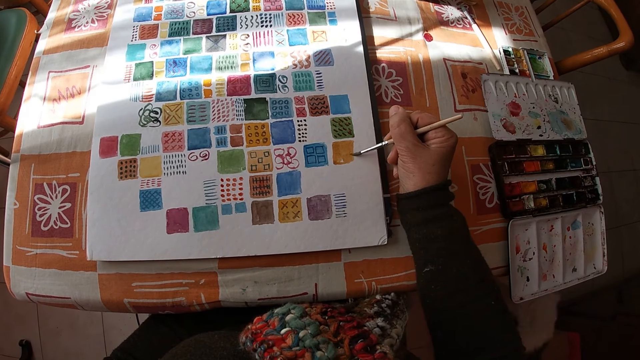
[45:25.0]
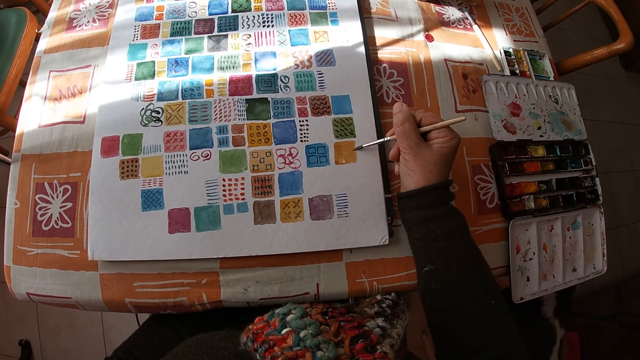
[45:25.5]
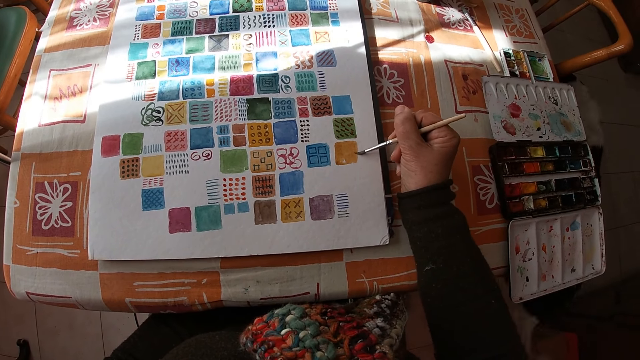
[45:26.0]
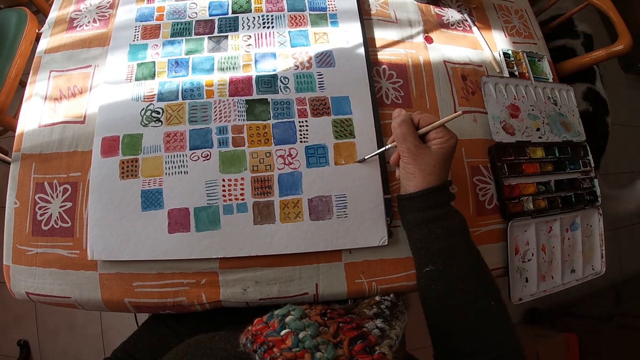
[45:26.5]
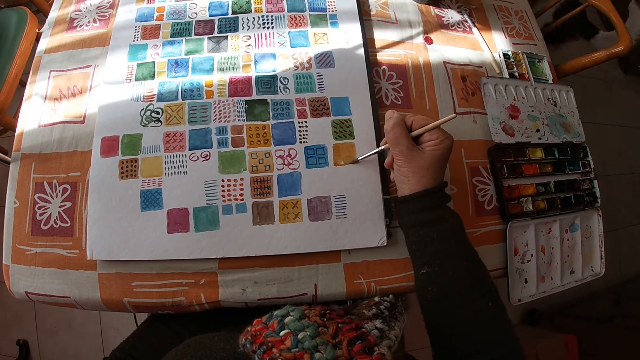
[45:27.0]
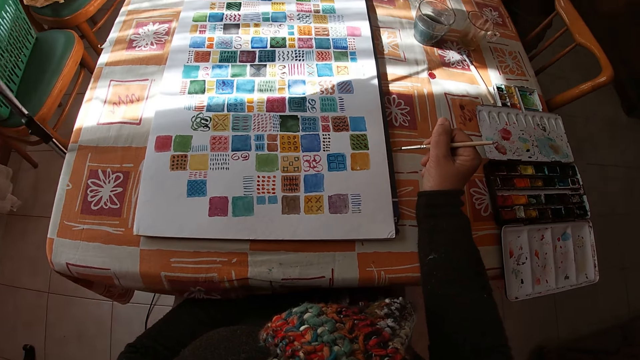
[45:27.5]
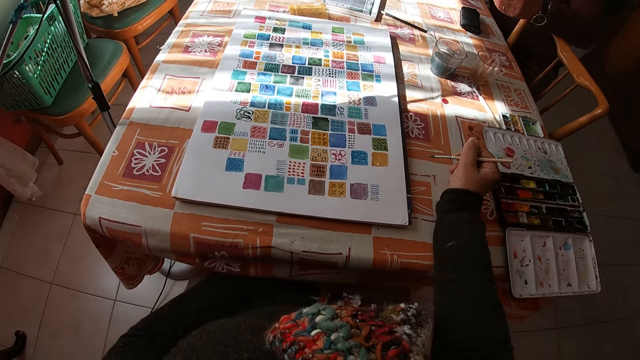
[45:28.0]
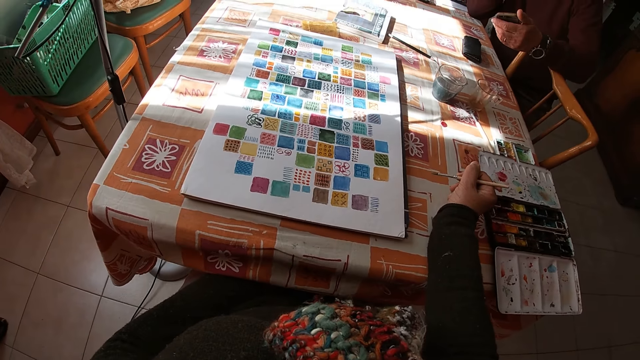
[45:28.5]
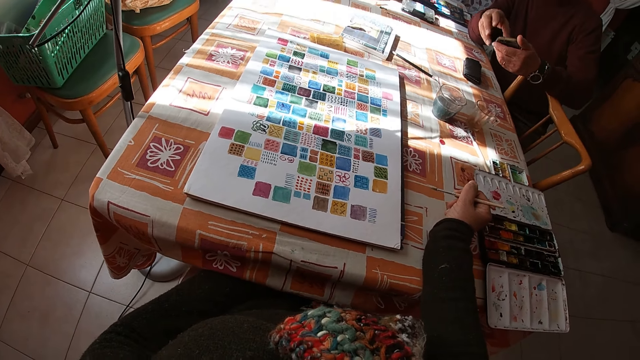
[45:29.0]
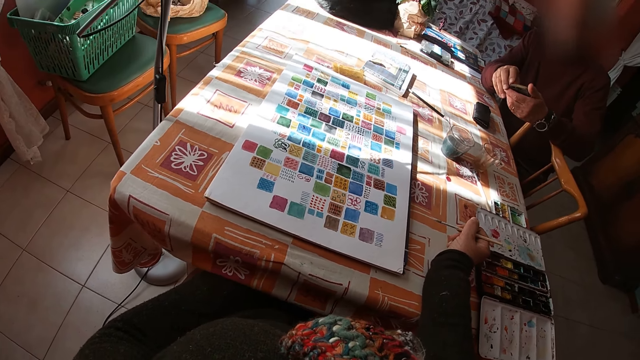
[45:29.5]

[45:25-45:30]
A dog moves around the table in the room. The camera wearer holds the paintbrush. They look at the drawing. A man holds a phone across the table in the room. The man sits across the table in the room.

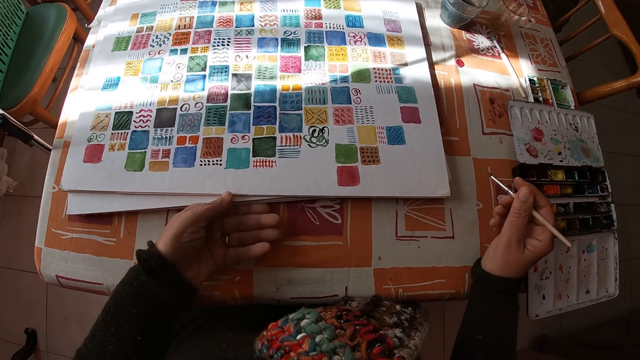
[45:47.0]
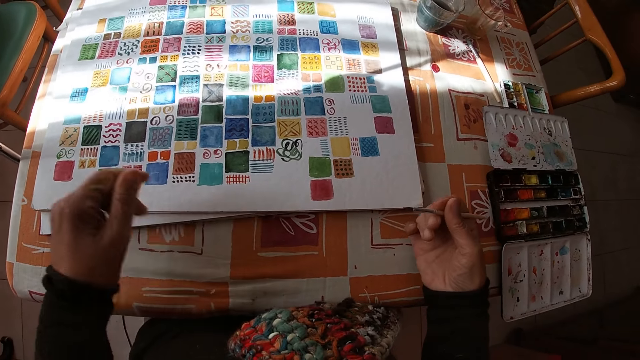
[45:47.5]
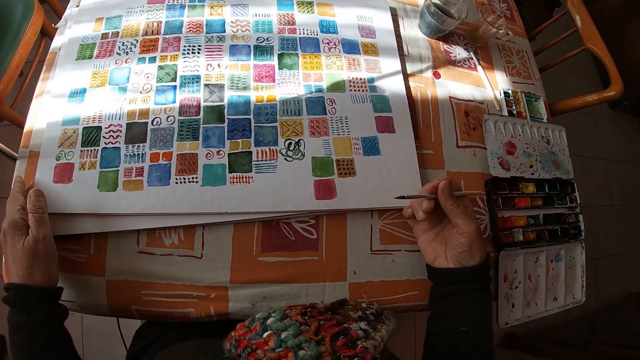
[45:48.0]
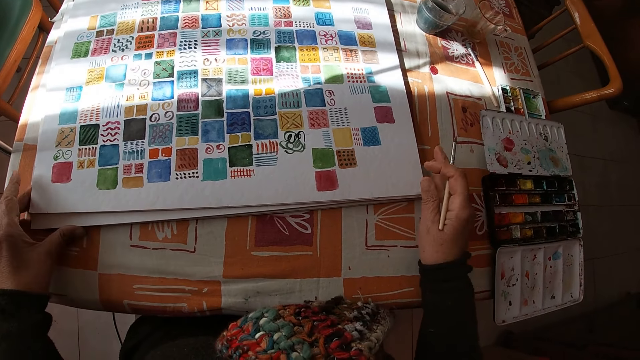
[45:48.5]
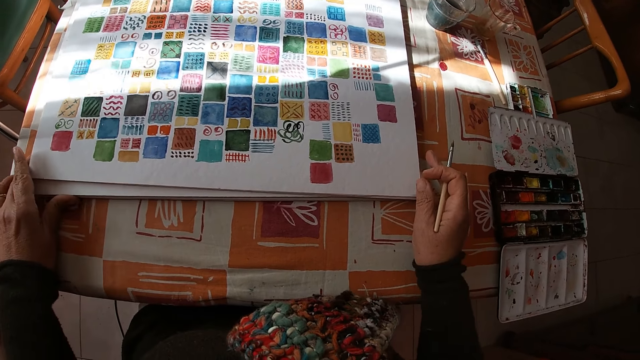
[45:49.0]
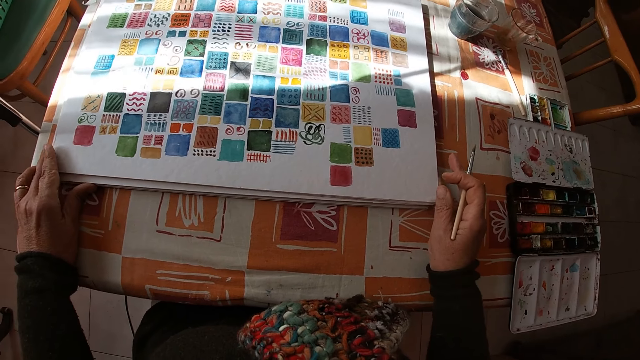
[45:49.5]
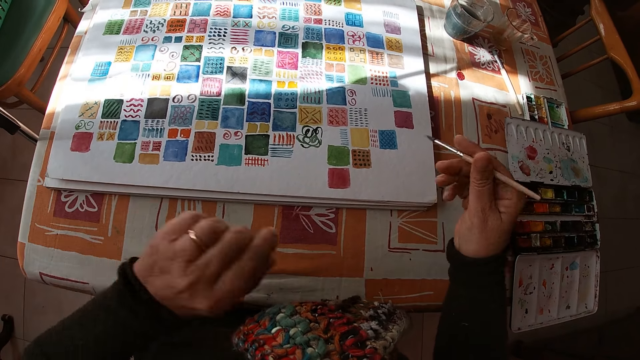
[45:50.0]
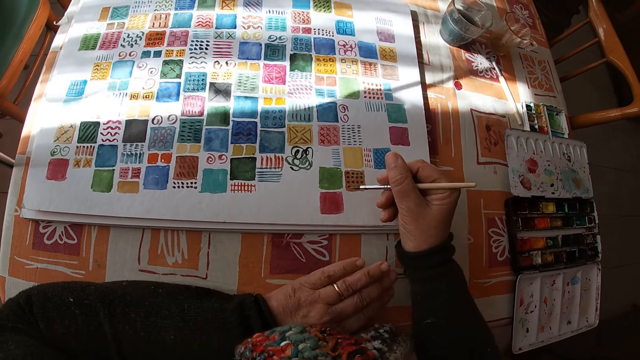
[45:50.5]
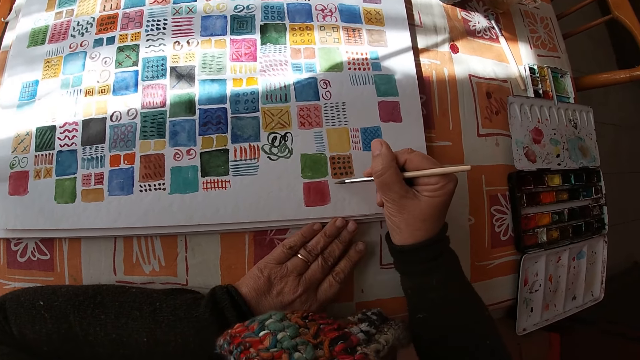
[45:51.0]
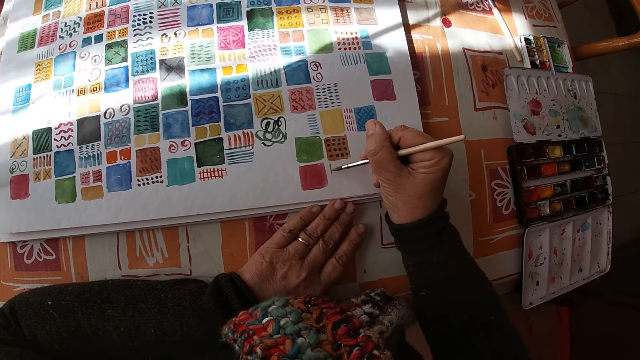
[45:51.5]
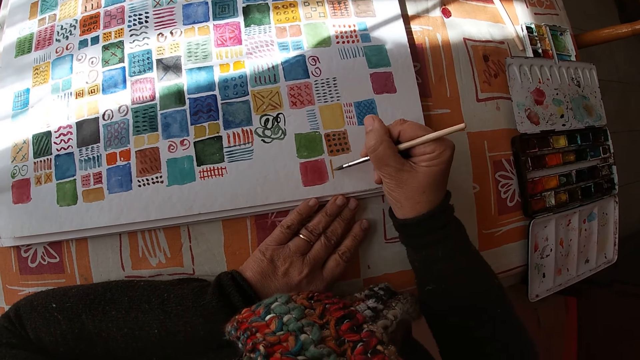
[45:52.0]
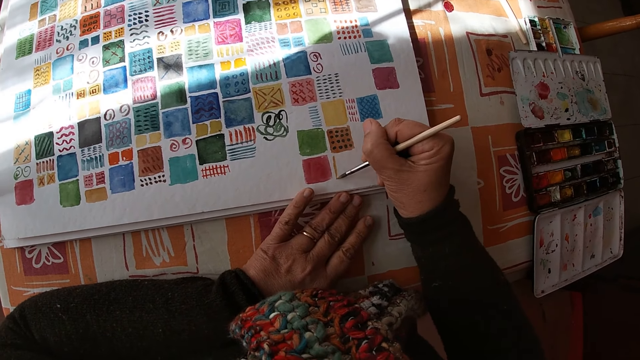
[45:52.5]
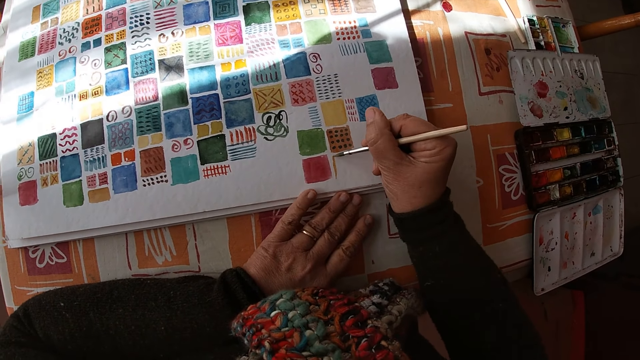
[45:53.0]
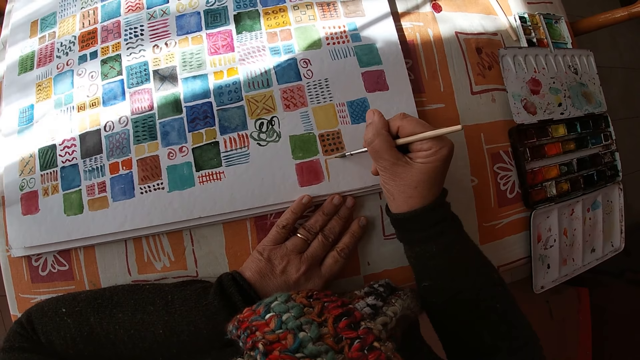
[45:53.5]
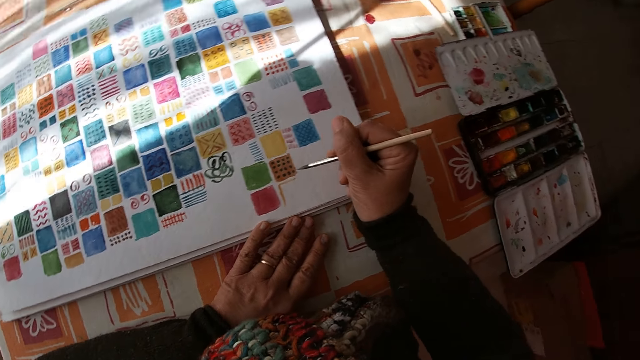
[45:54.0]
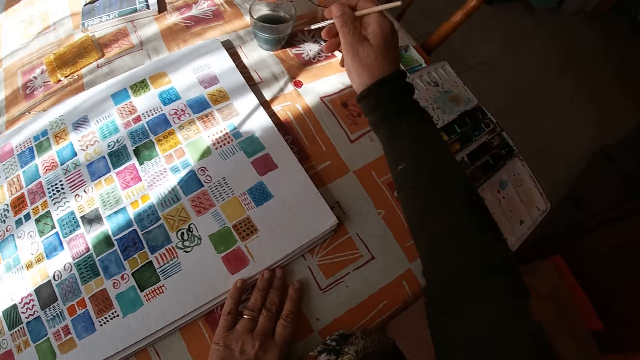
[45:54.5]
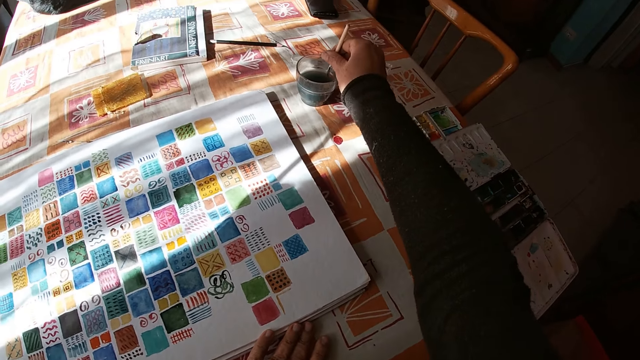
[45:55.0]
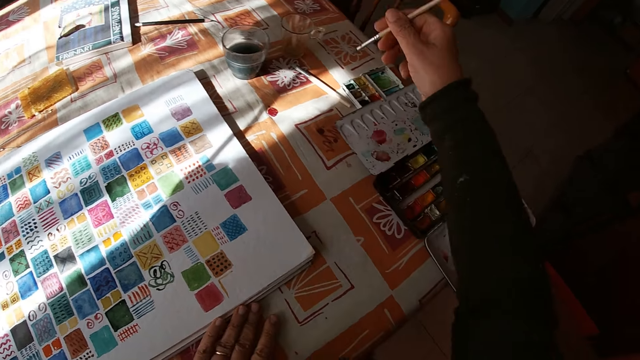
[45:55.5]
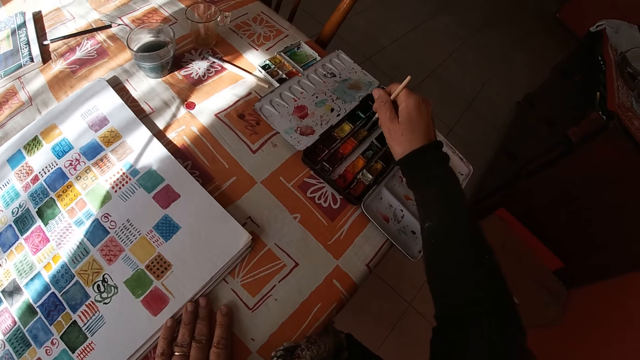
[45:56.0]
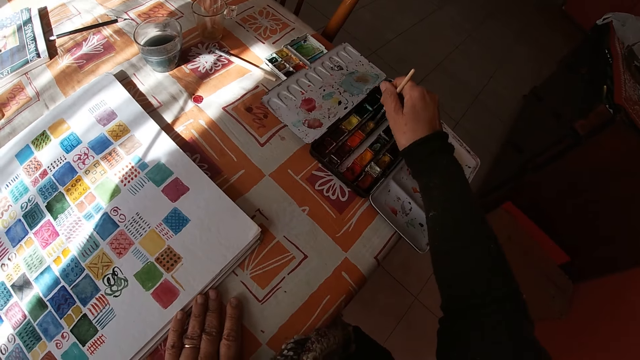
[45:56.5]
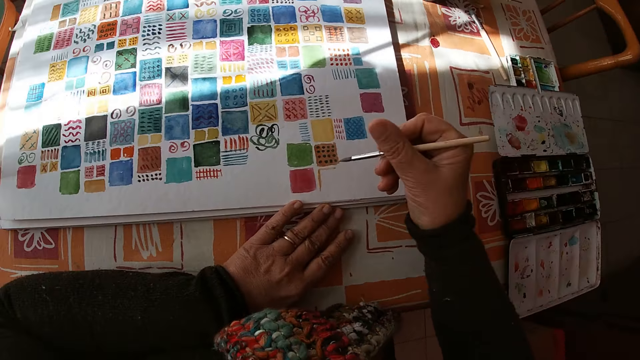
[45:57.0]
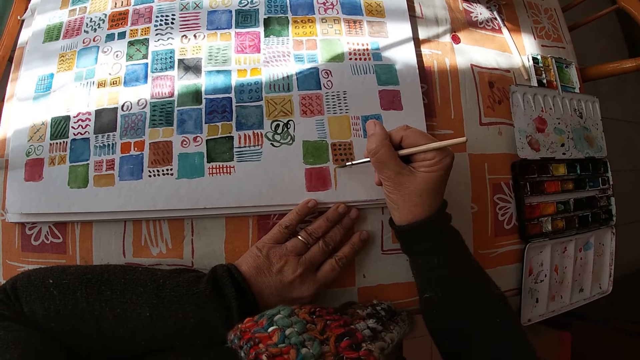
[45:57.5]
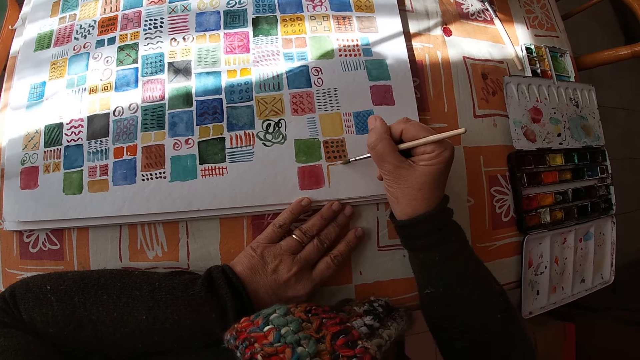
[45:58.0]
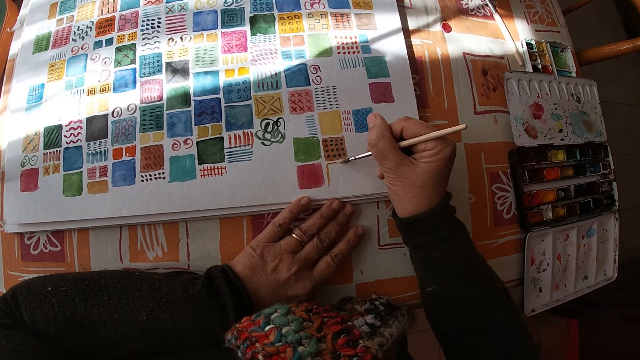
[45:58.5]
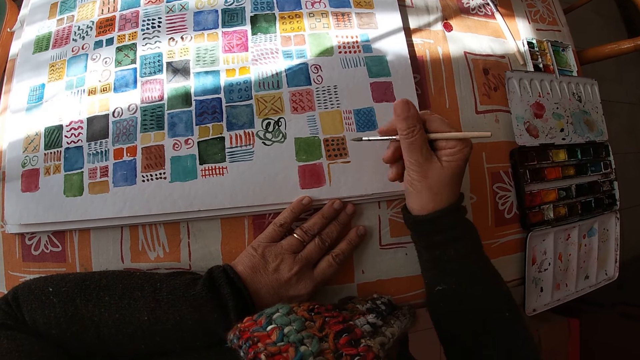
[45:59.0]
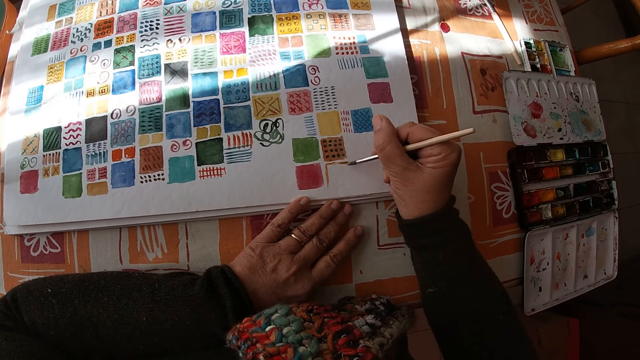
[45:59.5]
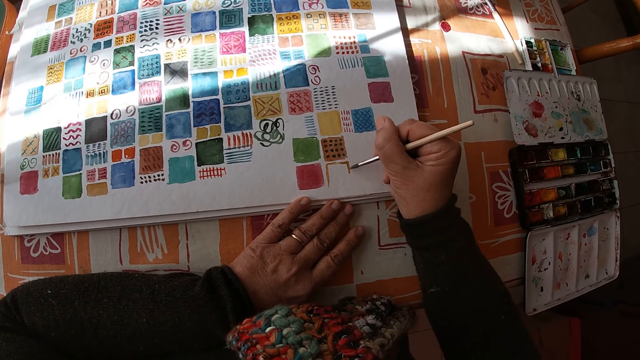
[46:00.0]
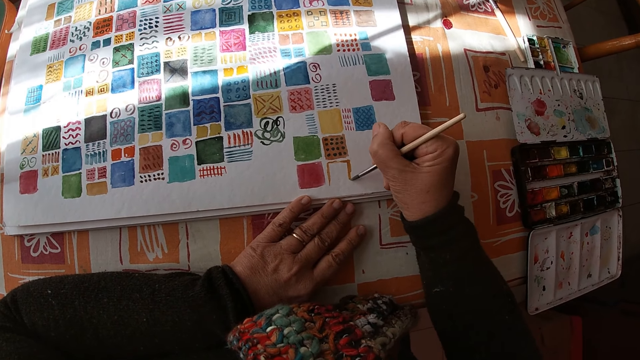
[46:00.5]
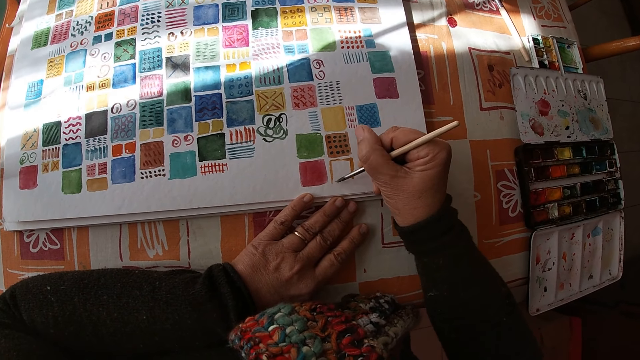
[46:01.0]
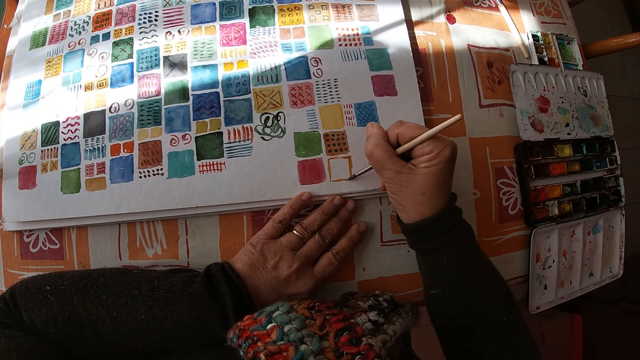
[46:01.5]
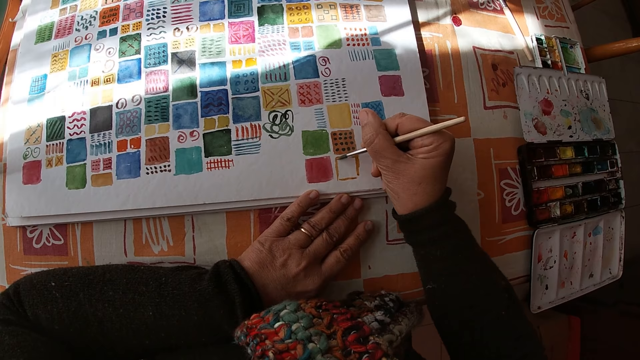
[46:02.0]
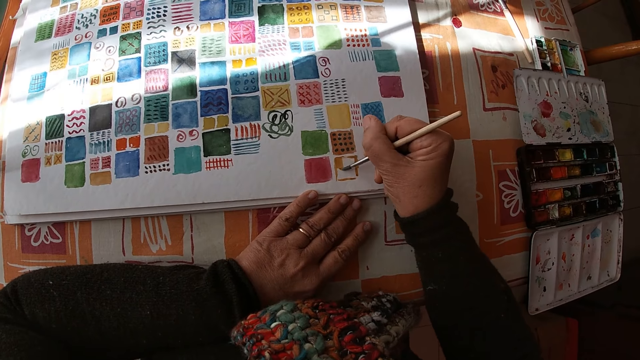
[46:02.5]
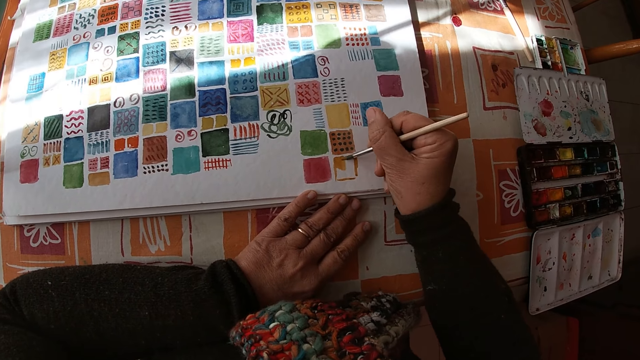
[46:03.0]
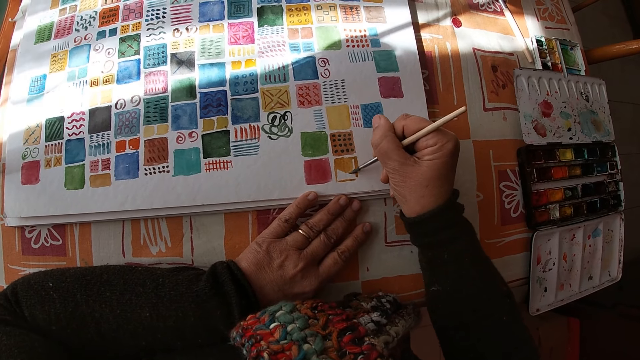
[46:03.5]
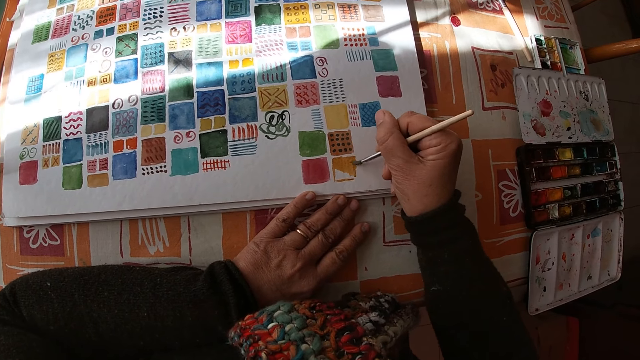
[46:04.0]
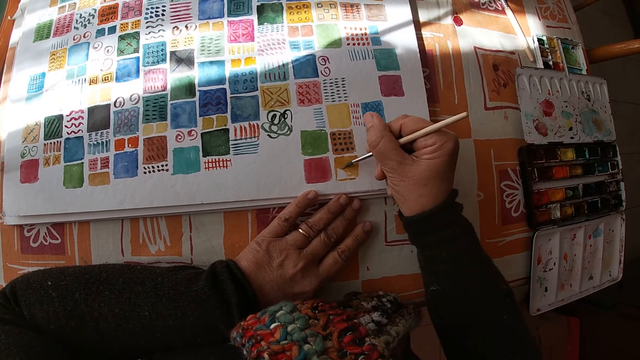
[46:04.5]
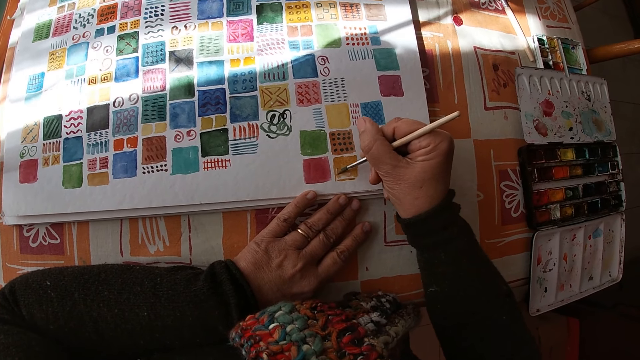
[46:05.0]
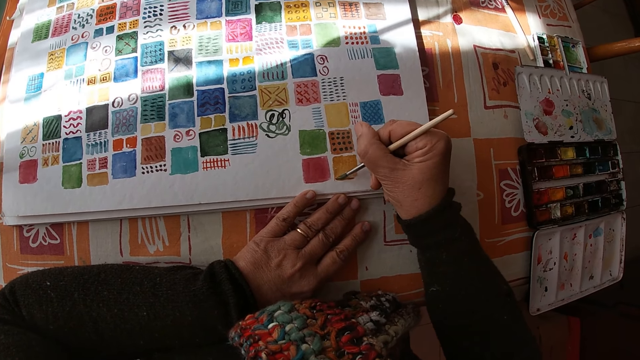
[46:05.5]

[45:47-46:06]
The camera wearer puts the drawing on the table. She moves the drawing. She adjusts the canvas pad on the table with both hands. She holds the paintbrush. She places her left arm on the table. She paints on the canvas pad on the table with the paintbrush in her right hand. She places her left hand on the canvas pad. She dips the paintbrush in the color palette on the table with her right hand. She dips the paintbrush in water. She dips the paintbrush in the color palette on the table with her right hand again. She applies the paint on the paintbrush. She paints on the canvas pad on the table with the paintbrush in her right hand.
